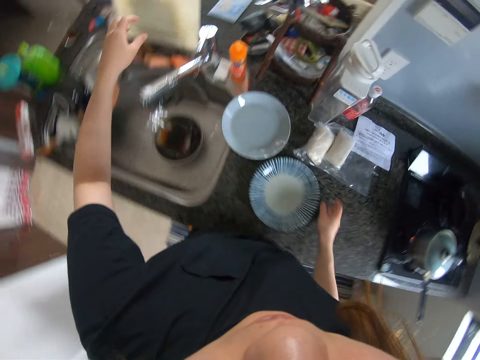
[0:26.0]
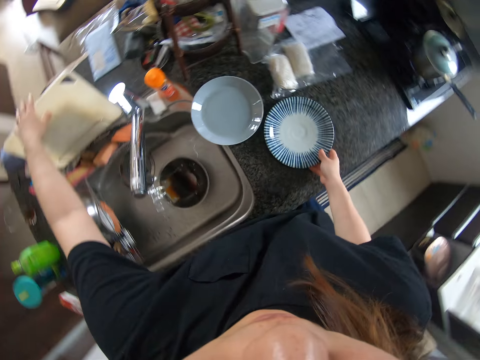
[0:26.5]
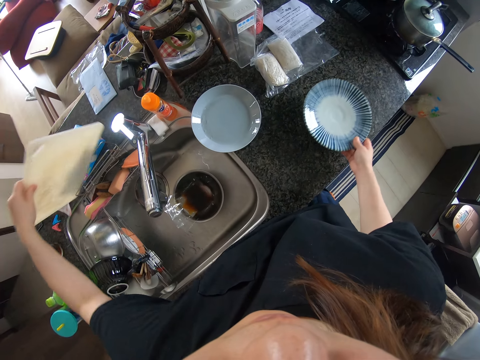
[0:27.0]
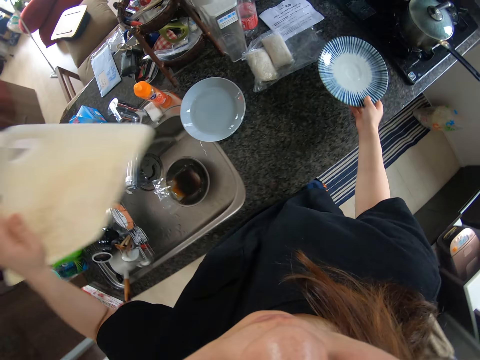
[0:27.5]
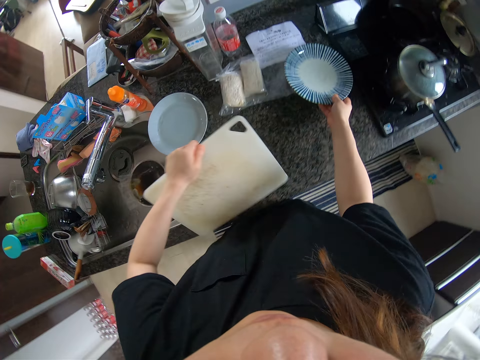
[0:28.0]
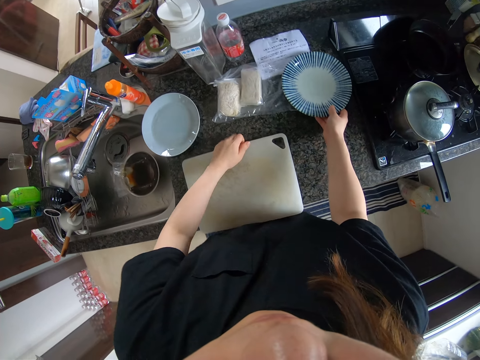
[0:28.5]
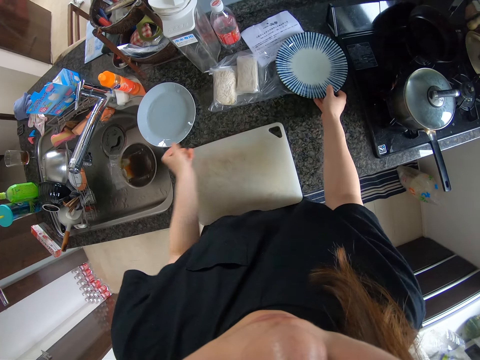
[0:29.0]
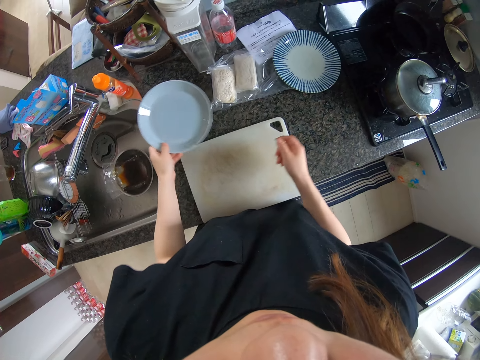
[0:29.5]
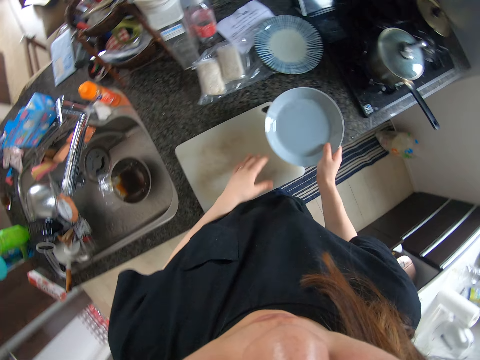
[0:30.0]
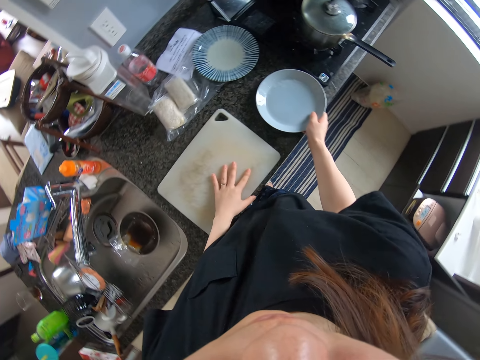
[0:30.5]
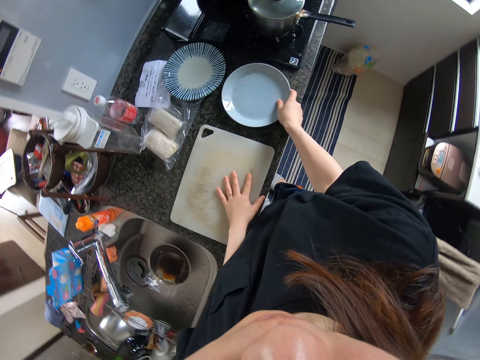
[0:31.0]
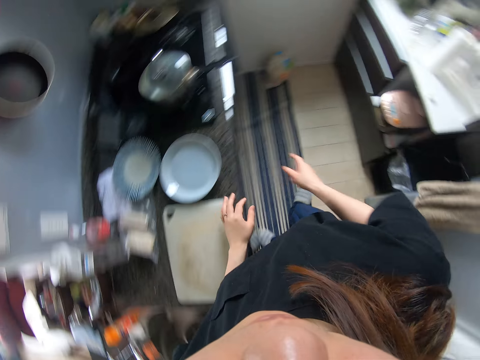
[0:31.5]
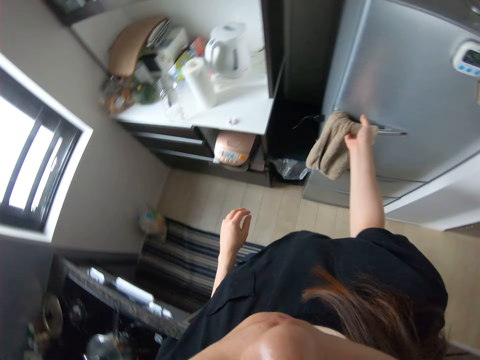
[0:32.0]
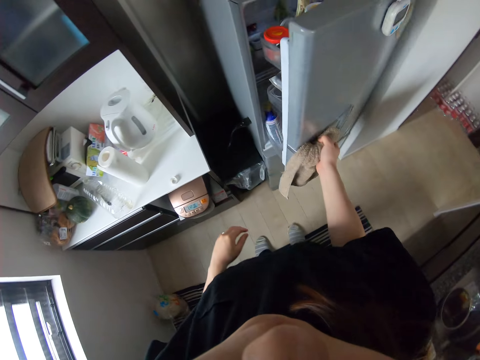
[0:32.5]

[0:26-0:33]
The camera wearer holds a plate with her hand. She picks up a chopping board from the sink area. She holds the chopping board with her other hand, moves the plate backwards on the cabinet, and moves the chopping board towards her. She places the chopping board on the counter top. She moves her hand backwards, lets go of the plate, holds the plate with her hand, picks up the plate, and places the plate on her other hand. She moves another plate on the cabinet. She places her hand on the chopping board and places the plate on the counter top. She moves the chopping board on the cabinet. She moves her hands away from the counter. She holds the fridge door with her hand. She opens the fridge. She pulls on the fridge door with her hand.

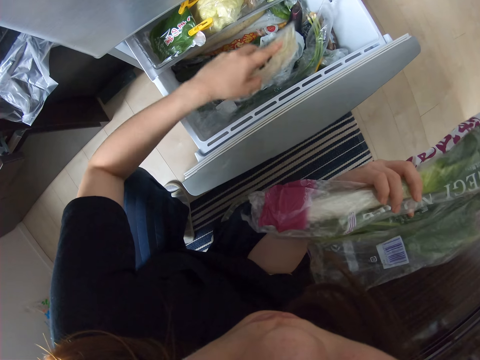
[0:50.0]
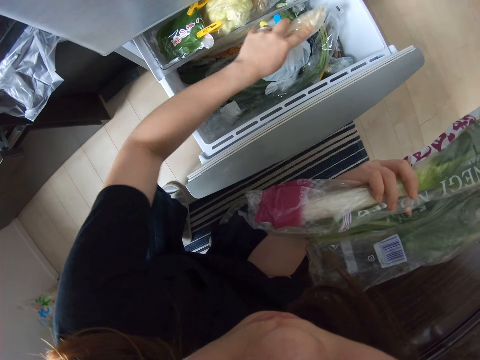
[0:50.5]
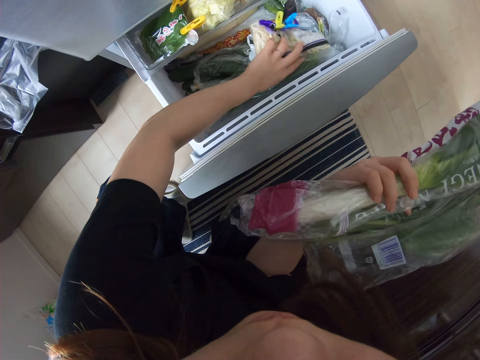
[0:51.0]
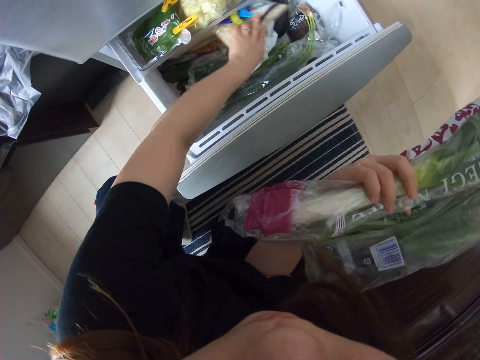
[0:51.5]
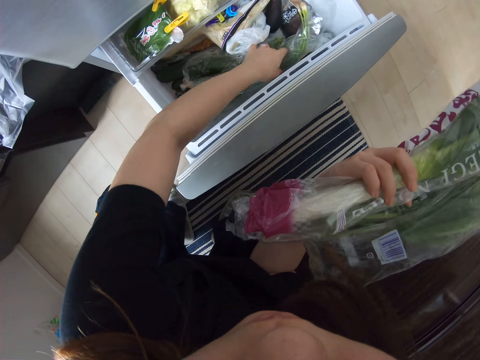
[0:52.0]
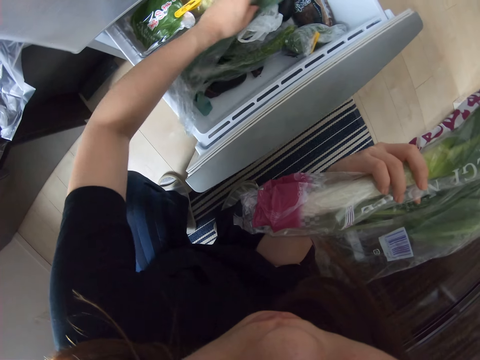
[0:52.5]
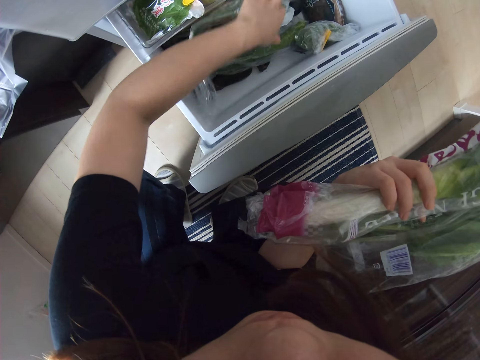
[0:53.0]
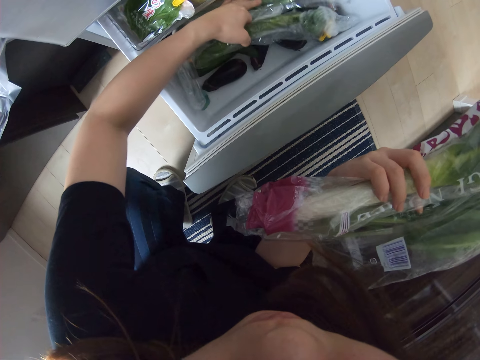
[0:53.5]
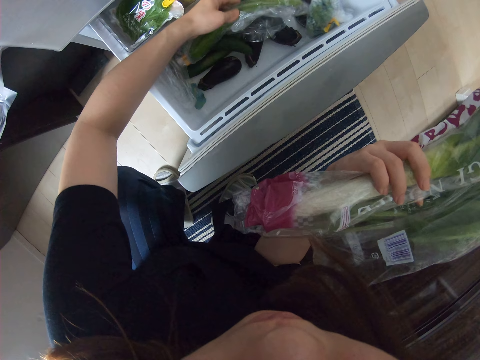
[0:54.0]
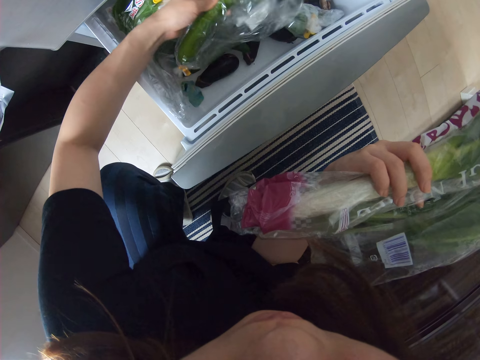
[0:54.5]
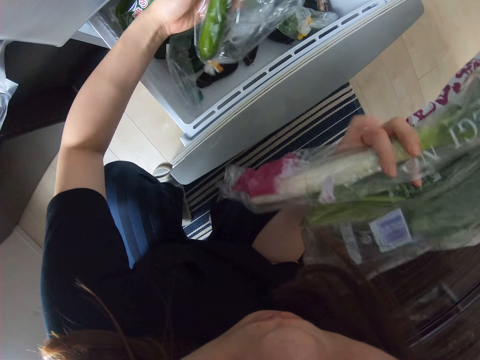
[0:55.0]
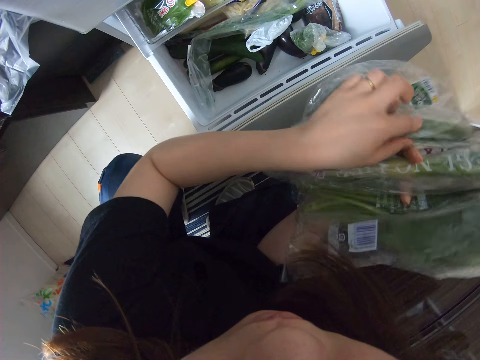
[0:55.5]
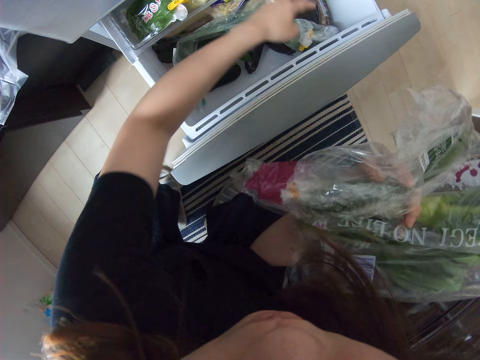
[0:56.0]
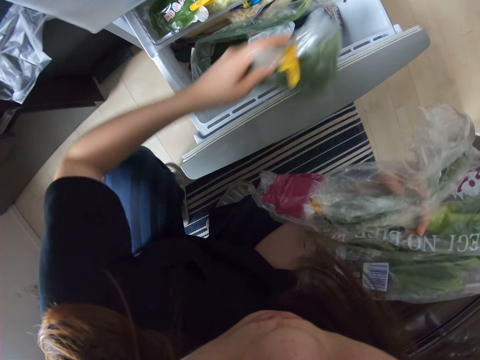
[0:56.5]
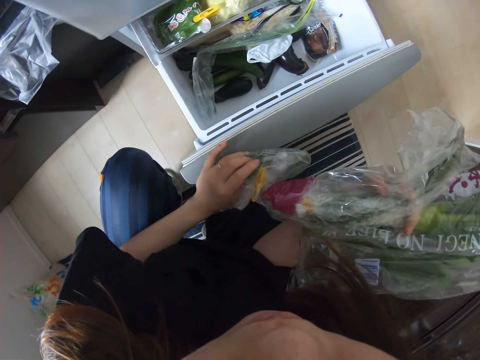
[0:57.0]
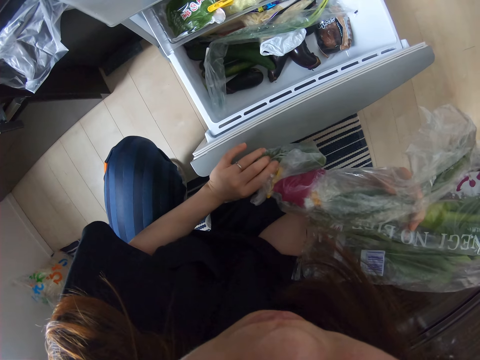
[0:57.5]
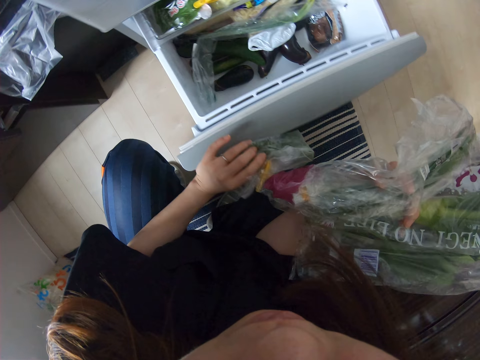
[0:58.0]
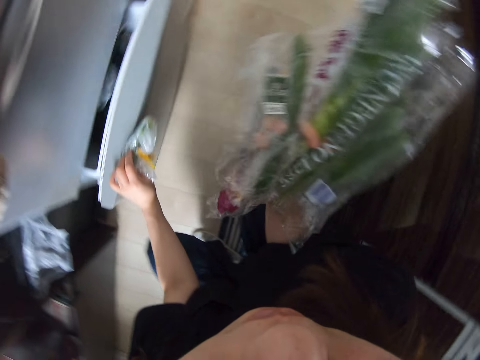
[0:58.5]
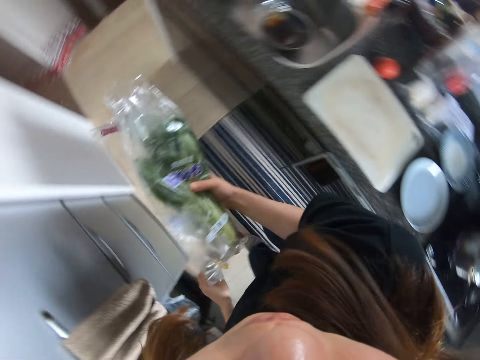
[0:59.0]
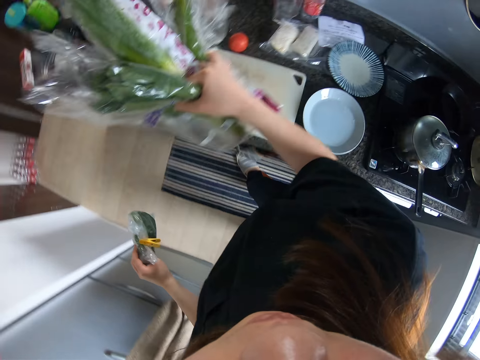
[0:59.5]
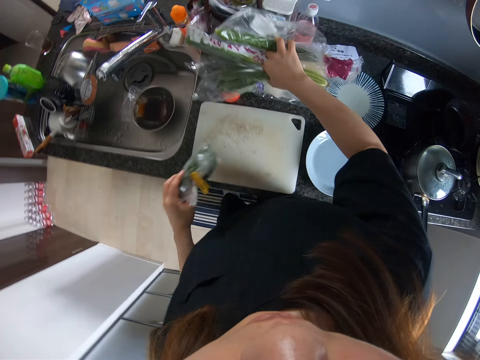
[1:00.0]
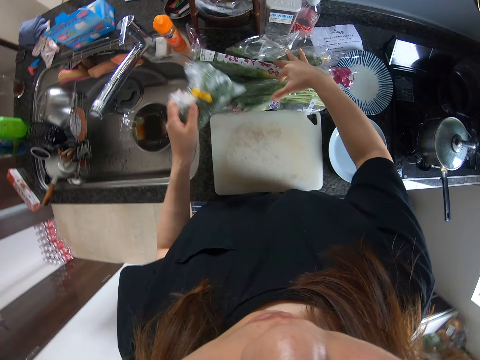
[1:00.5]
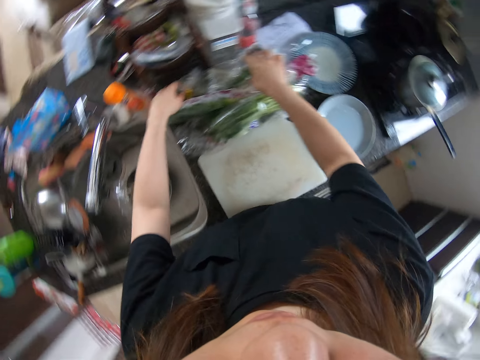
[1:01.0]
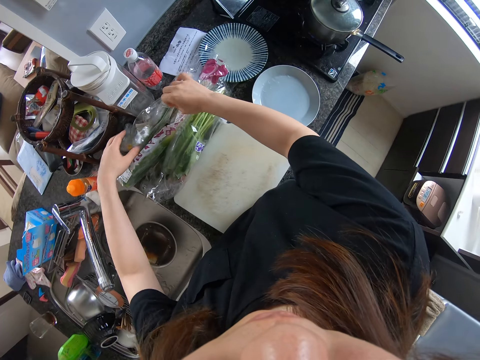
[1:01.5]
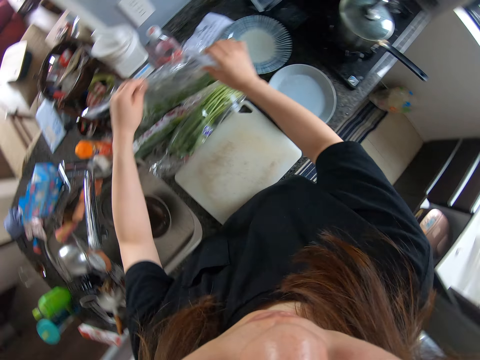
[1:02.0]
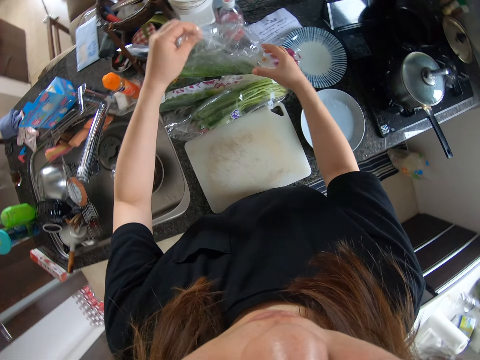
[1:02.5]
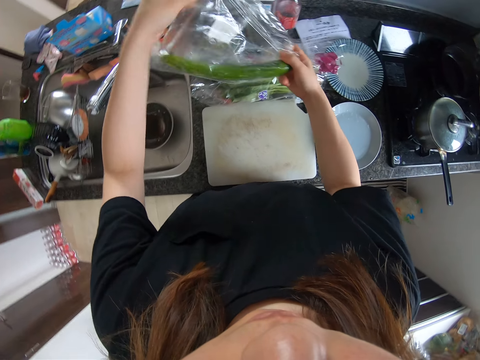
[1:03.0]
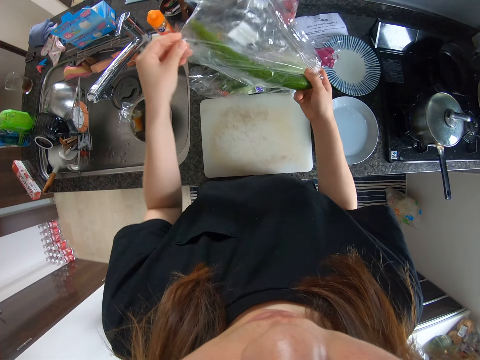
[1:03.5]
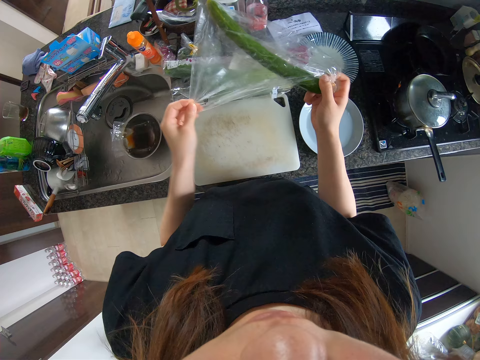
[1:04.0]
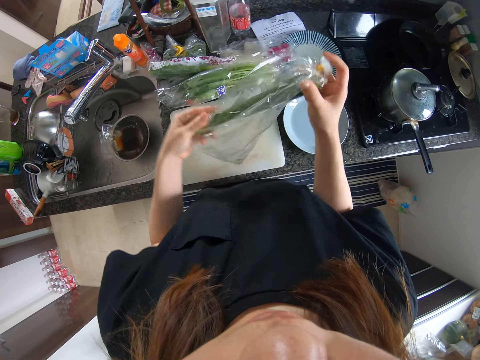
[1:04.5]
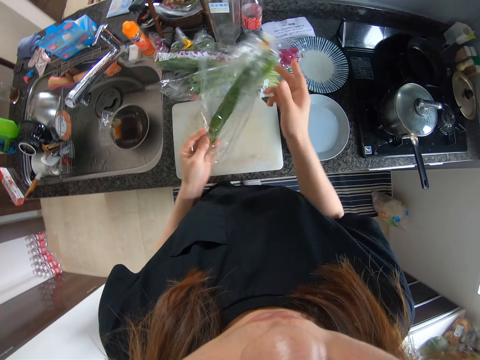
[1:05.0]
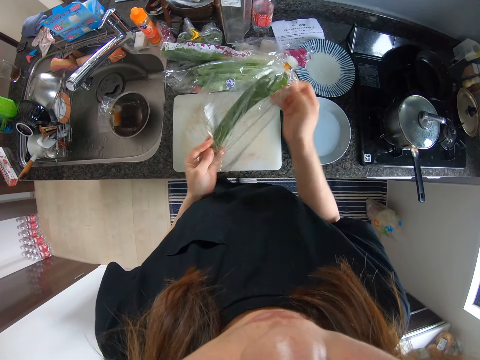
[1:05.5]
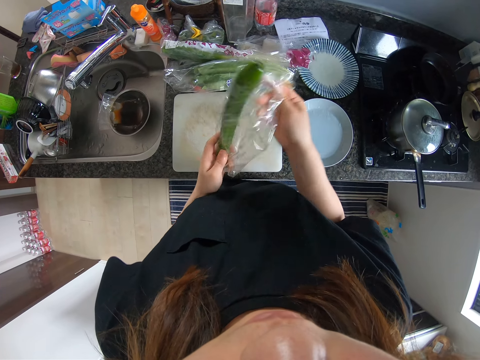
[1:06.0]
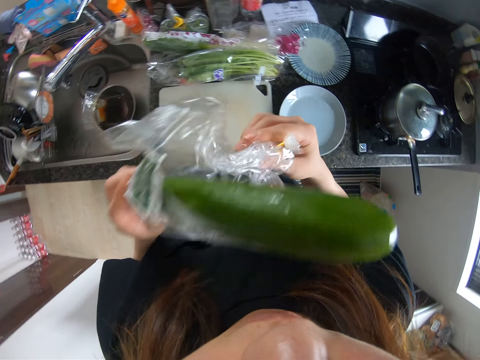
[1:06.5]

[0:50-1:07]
The camera wearer picks up the paper and returns the paper in the fridge. She holds the paper, picks up the paper, and returns the paper in the fridge. She pulls on the cucumber with her hand, places the cucumber on her other hand, and moves her hand towards the inside of the fridge. She holds the paper with her hand and picks up the paper. She holds the fridge door with her hand, stares at the groceries, and pushes the door forwards. She closes the fridge drawer. She moves her hands forwards and places the groceries on the counter top. She pulls on a paper with her hand. She picks out zucchini from the vegetables. She removes the zucchini from a nylon. She moves the cucumber towards her face.

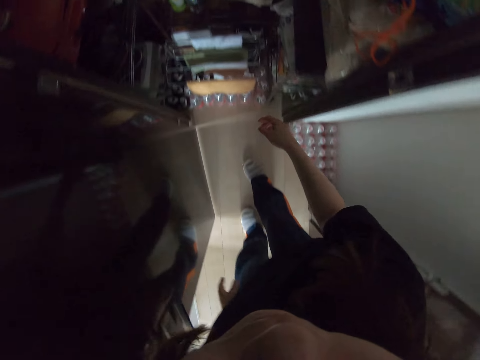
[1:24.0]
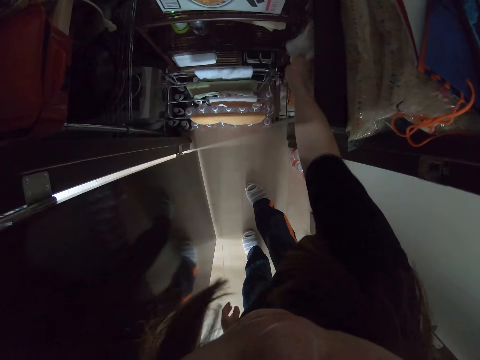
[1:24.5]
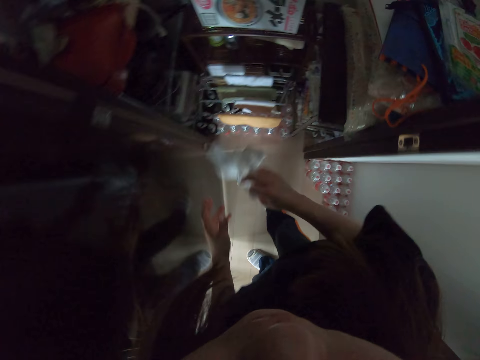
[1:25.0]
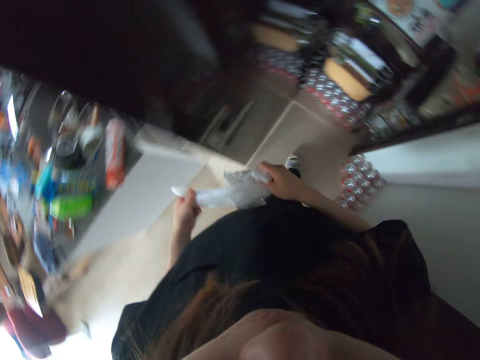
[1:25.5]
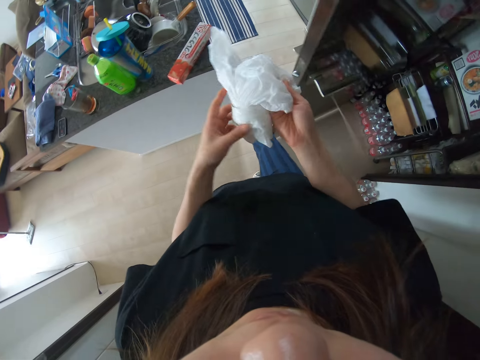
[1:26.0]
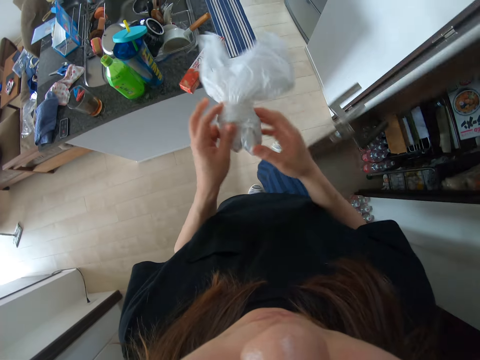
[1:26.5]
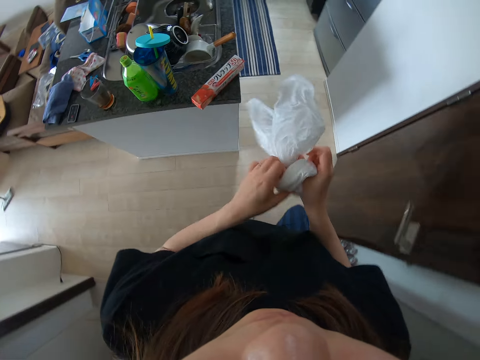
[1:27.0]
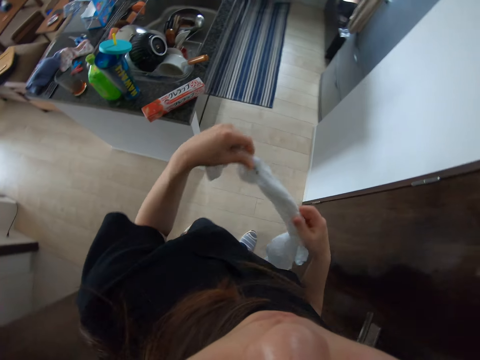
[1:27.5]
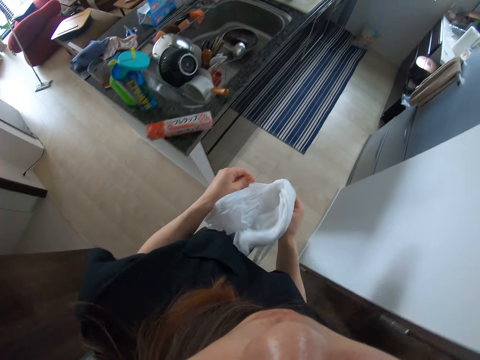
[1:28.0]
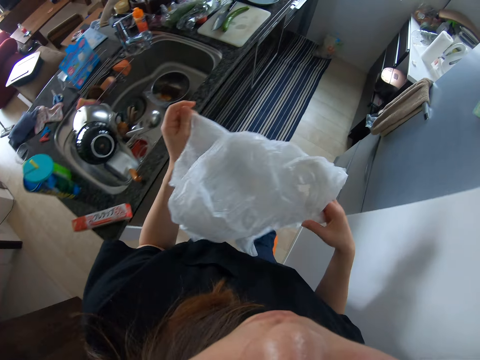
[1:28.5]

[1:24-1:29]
The camera wearer moves her hand towards the inside of the storage room. She holds the paper bag with her hand and pulls on the paper bag with her hand. She picks up a plastic bag from the store. She places the paper bag on her other hand. She unties the knot on the paper with her hands, closes the door with her leg, walks away from the storage room, and pulls on the paper bag with her hand.
